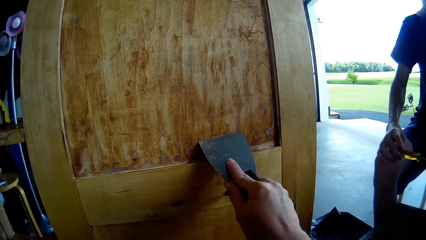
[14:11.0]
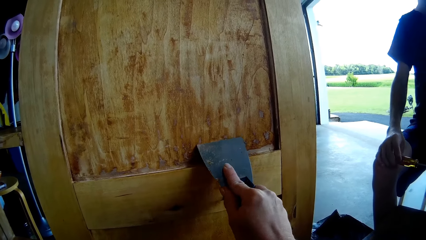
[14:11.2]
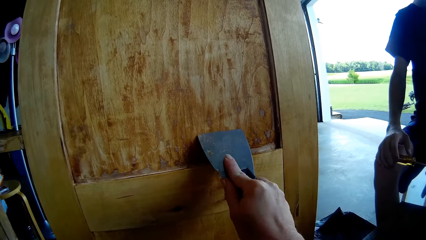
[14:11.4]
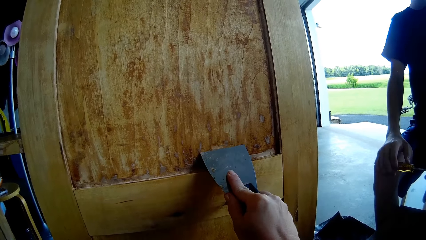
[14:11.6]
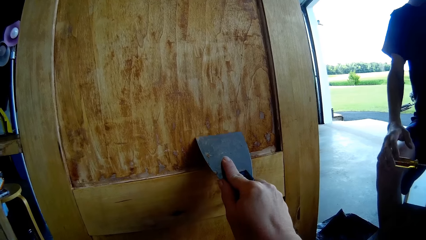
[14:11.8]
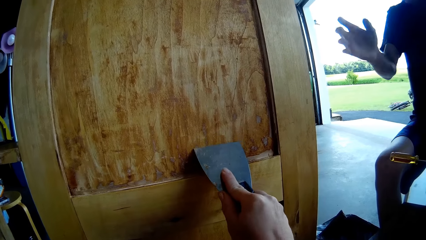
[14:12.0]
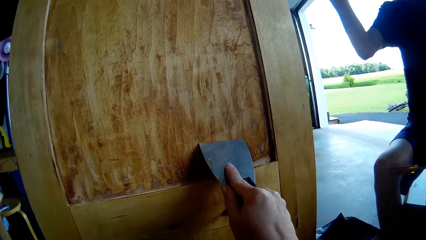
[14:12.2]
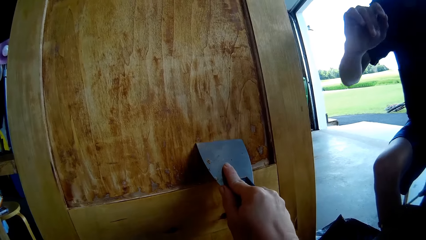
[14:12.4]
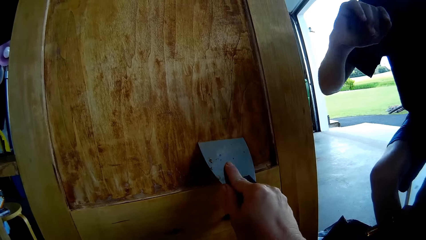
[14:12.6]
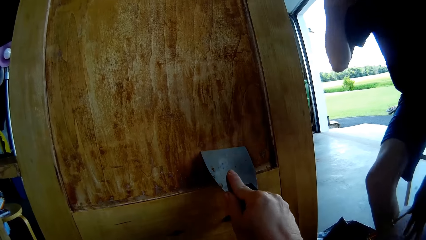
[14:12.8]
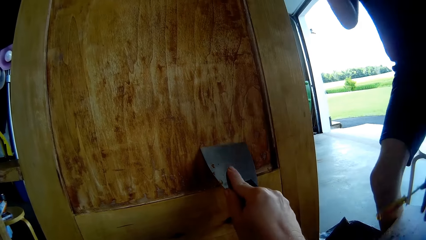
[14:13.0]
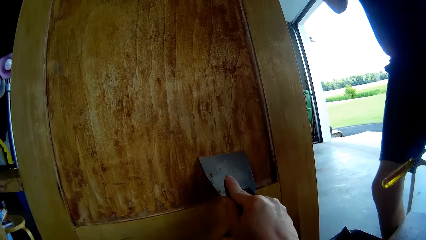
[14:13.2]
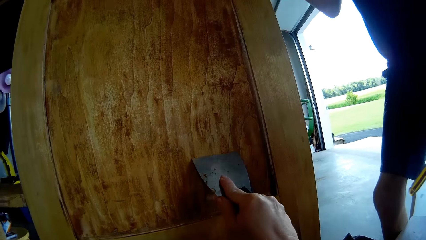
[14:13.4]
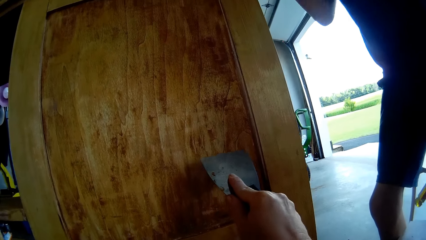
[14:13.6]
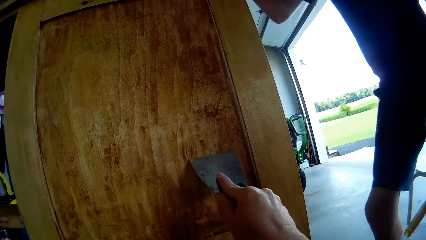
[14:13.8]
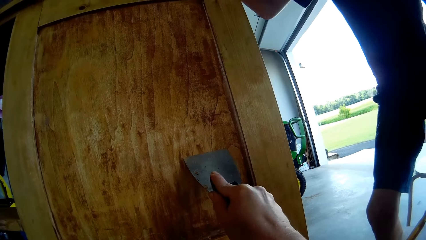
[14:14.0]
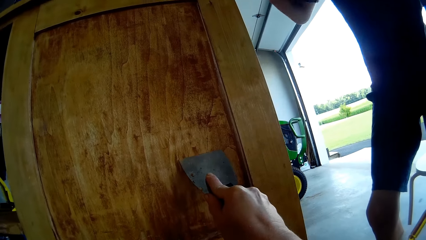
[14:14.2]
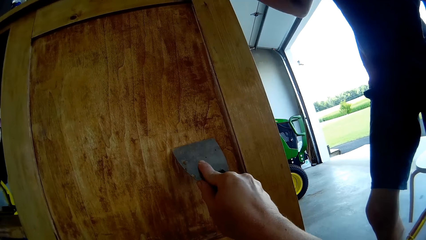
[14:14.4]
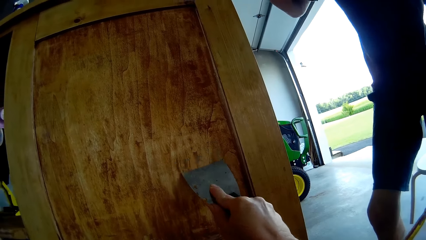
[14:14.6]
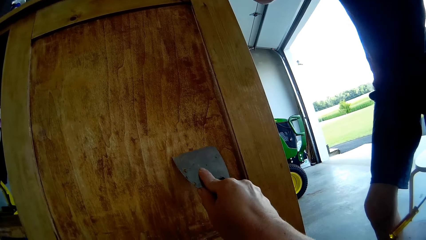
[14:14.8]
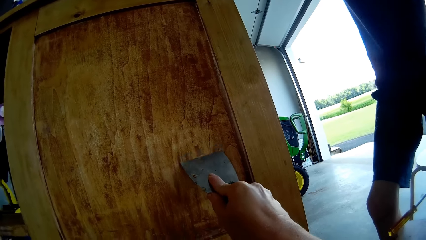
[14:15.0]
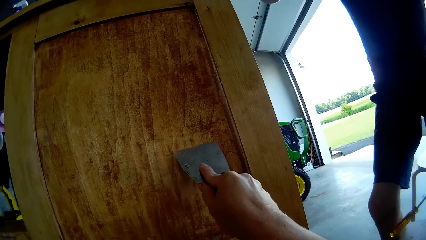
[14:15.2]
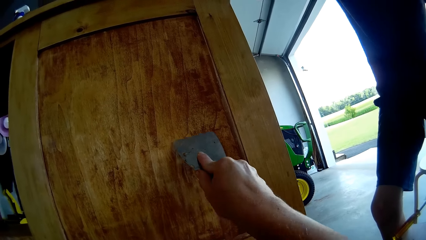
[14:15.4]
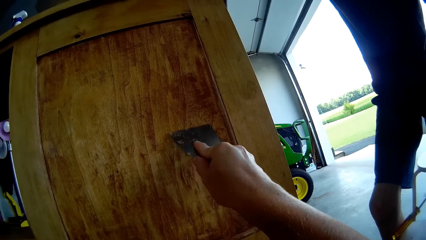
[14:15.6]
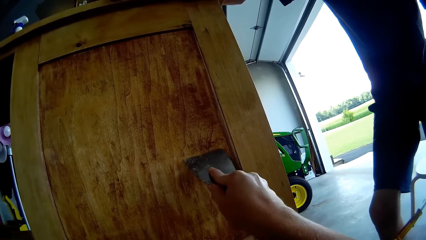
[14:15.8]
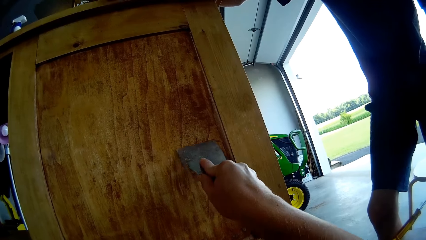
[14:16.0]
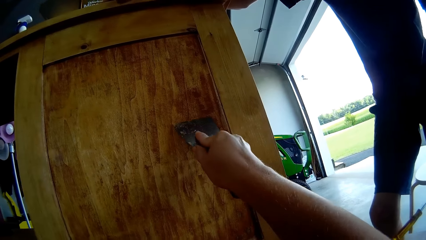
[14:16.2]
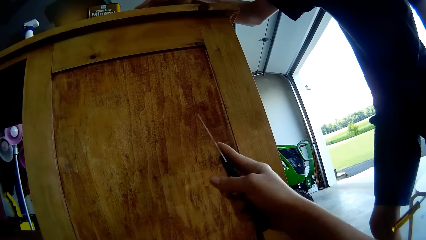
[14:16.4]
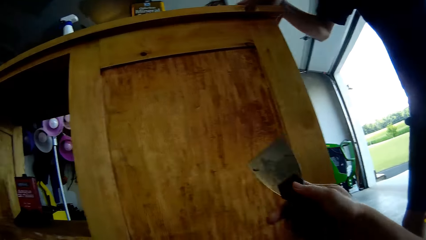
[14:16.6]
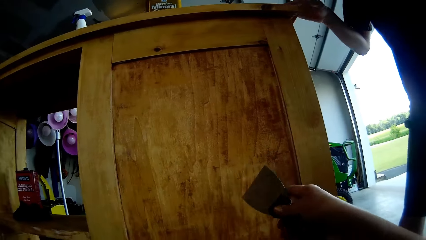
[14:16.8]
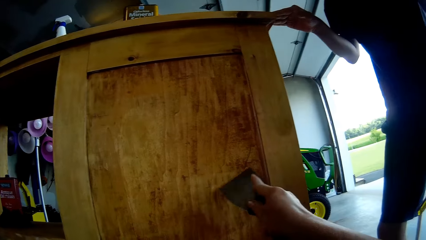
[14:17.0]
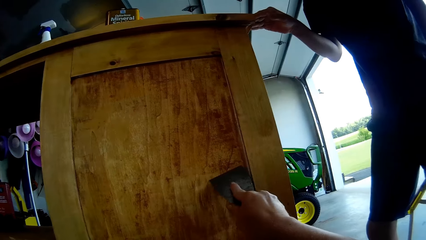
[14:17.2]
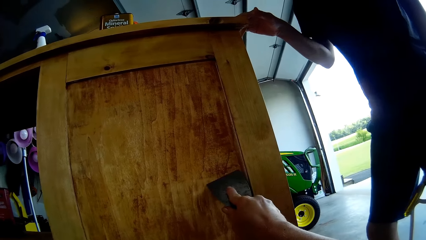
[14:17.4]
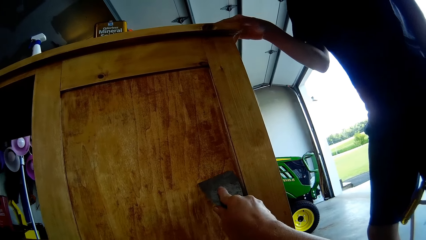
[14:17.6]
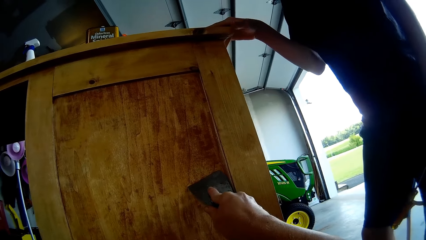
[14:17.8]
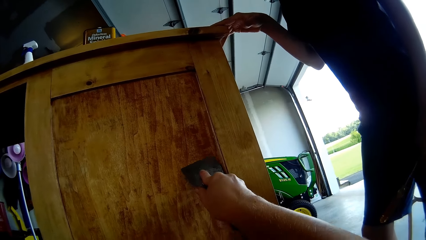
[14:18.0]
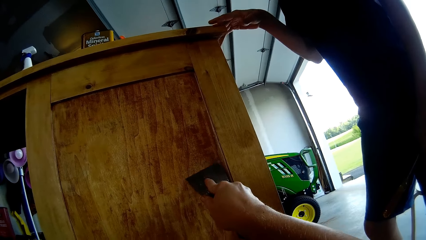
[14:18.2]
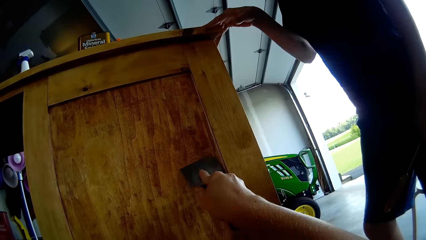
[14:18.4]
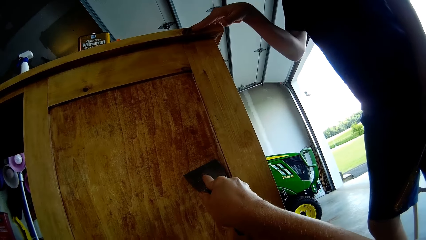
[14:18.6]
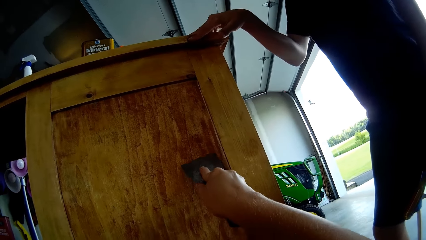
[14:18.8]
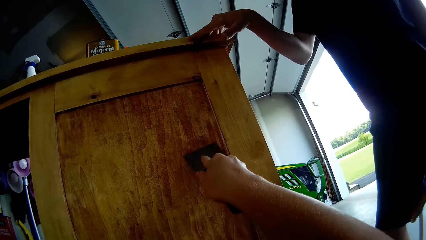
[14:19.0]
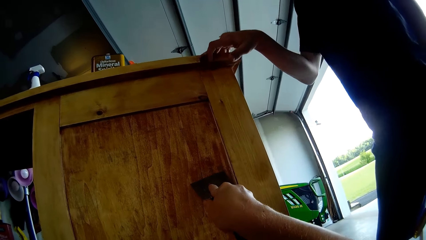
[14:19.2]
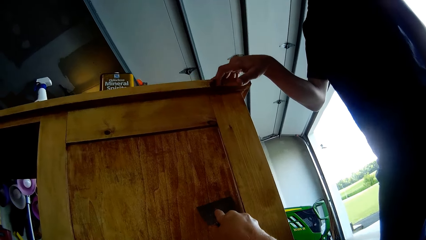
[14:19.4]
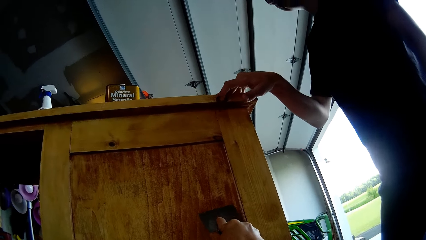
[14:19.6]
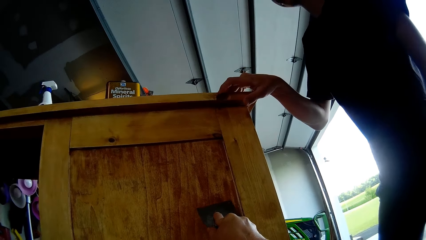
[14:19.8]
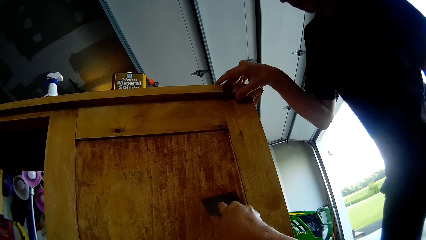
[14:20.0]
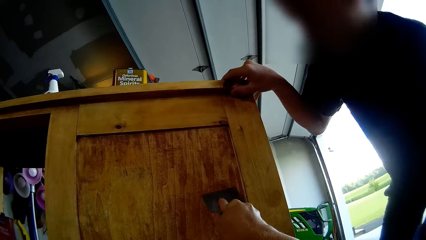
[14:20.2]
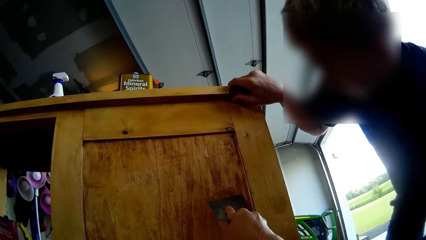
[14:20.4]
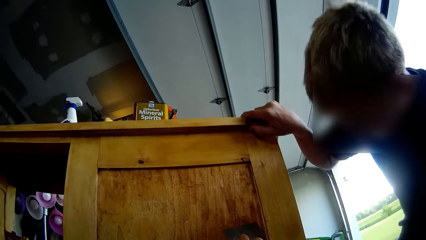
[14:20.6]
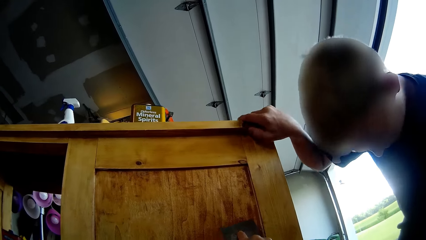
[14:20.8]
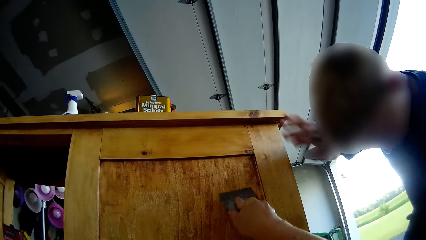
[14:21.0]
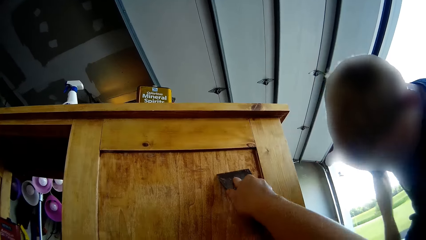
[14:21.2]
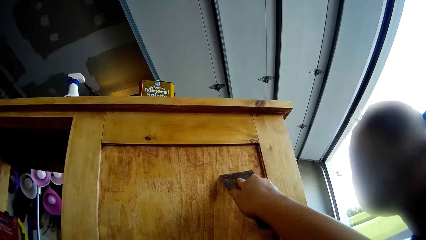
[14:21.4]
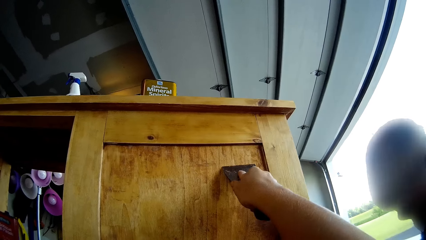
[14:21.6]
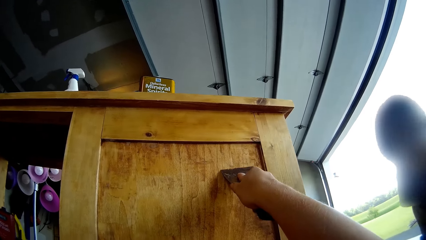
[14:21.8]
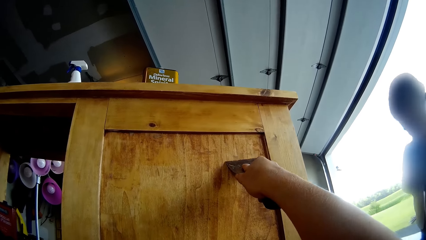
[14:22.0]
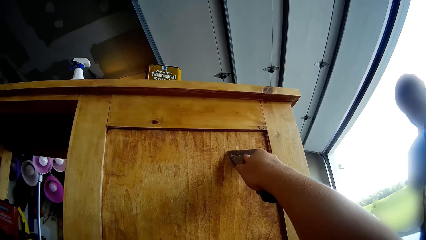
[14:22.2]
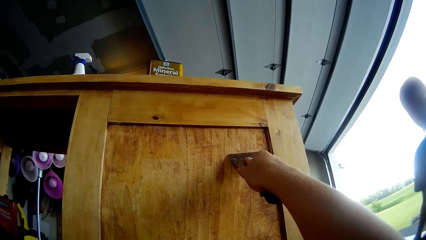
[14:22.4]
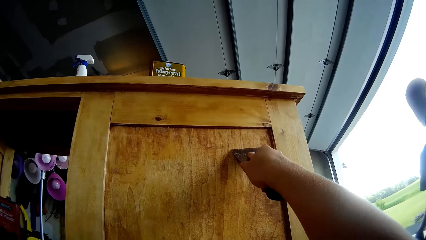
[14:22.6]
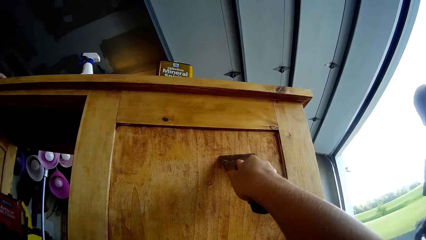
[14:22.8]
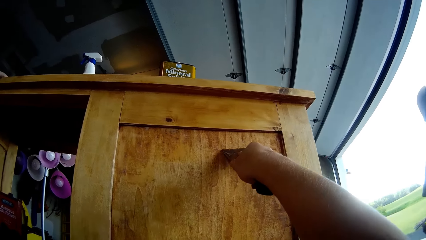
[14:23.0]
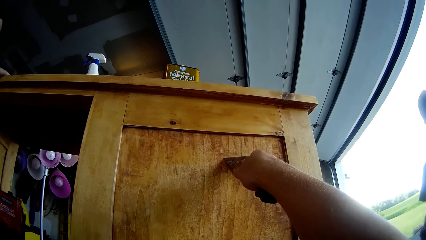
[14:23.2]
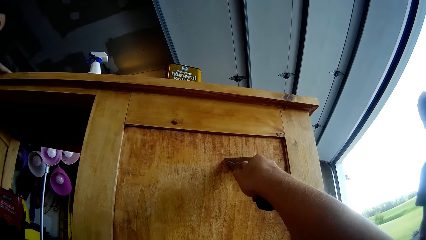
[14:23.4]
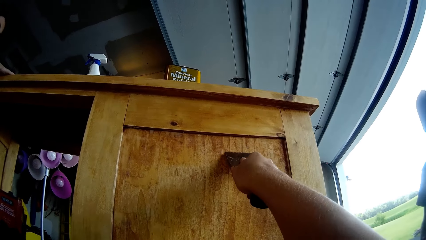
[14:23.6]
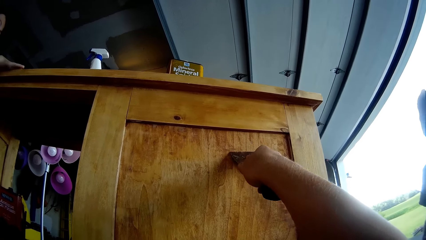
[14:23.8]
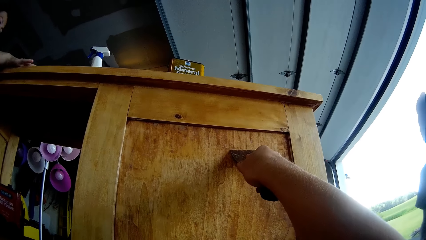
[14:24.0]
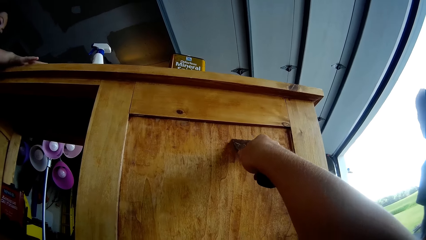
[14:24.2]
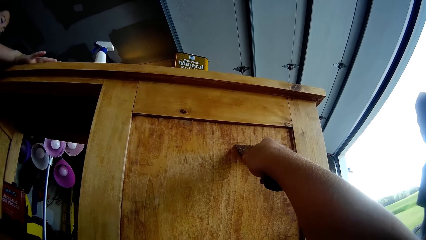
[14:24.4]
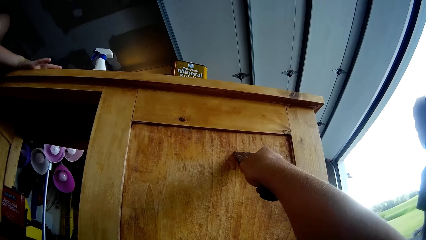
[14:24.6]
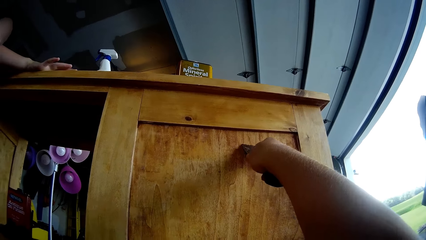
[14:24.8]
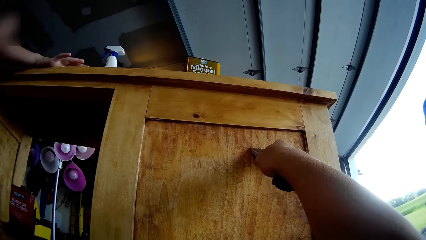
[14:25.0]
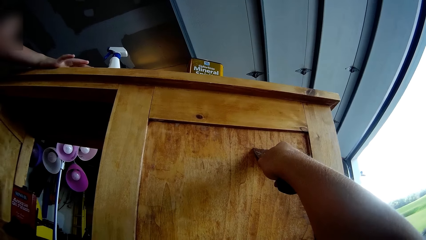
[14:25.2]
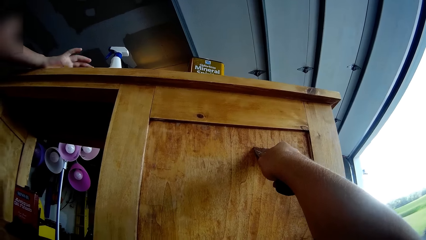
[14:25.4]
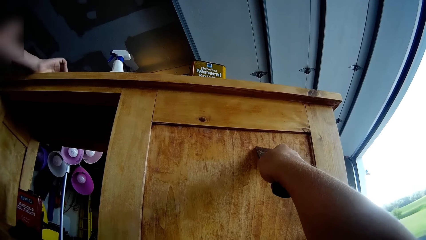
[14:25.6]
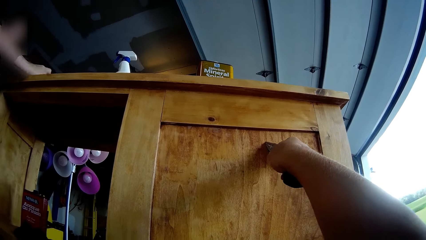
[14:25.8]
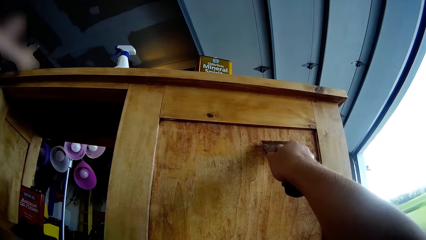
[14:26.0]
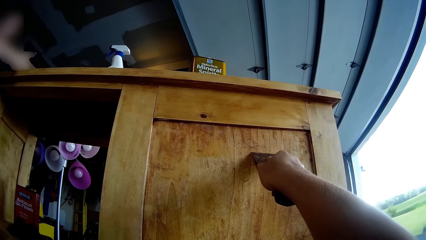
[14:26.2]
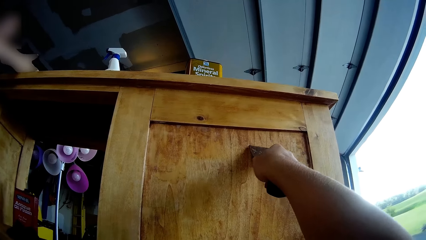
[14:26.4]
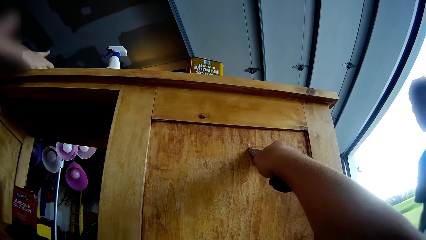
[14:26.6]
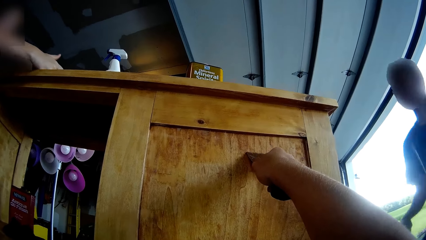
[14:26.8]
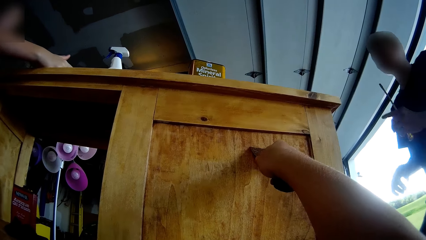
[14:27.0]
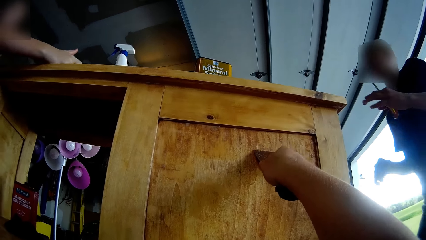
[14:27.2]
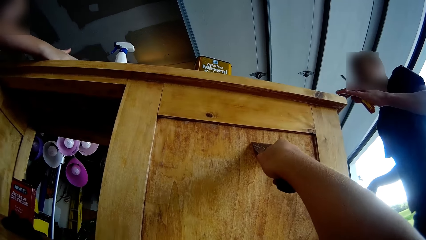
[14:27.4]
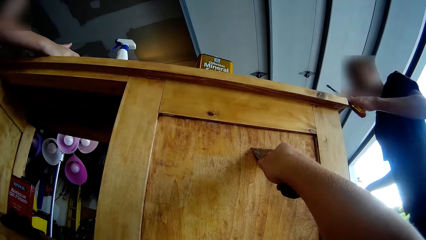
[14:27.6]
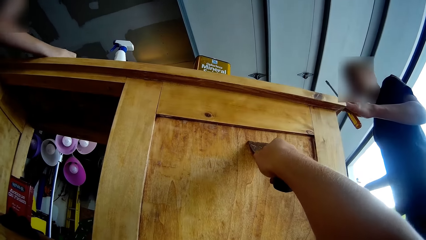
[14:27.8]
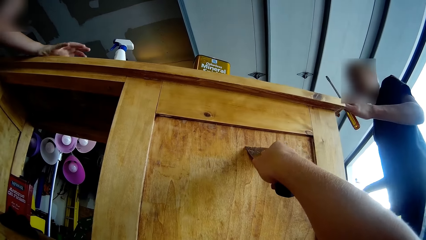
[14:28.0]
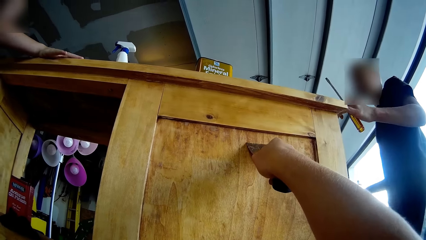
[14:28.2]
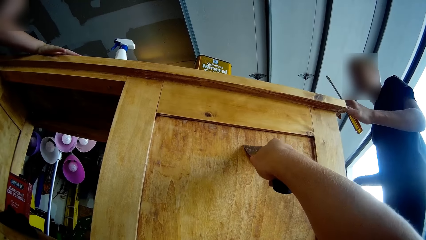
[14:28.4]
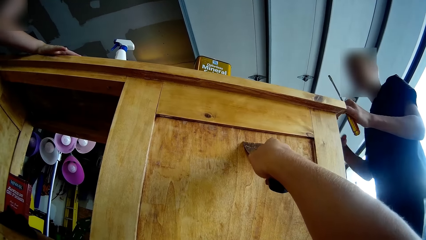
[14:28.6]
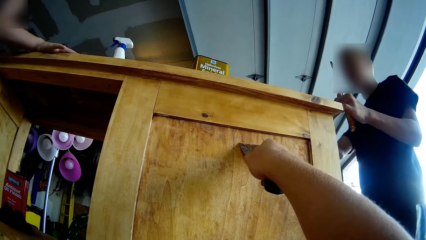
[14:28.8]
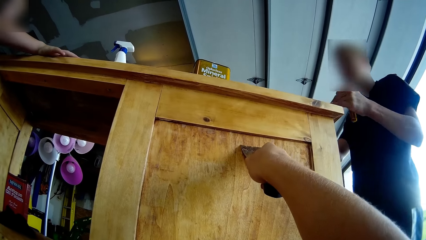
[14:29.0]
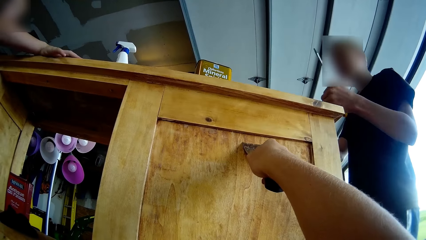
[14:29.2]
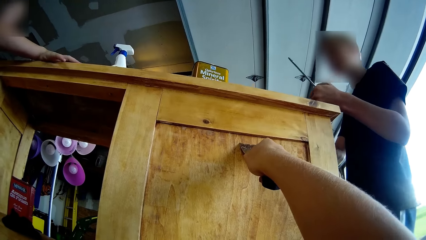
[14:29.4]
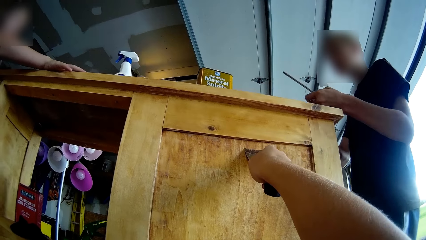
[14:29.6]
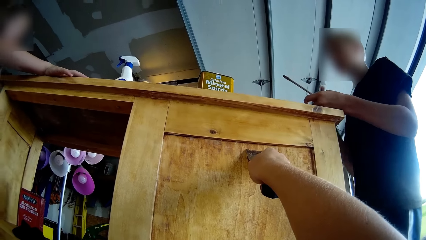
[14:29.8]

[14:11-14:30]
The boy rotates the screwdriver. The camera wearer scrapes the storage cabinet with a scraper. The boy gestures at the camera wearer, lifts a hand, and stands up. The camera wearer scrapes the storage cabinet with the scraper. They turn the scraper. They scrape the storage cabinet with the scraper. The boy moves his hand on the storage cabinet, holds the table, removes his hand from the storage cabinet, and sits down. The girl moves her hand on the storage cabinet. The boy stands and places his left hand on the storage cabinet.
